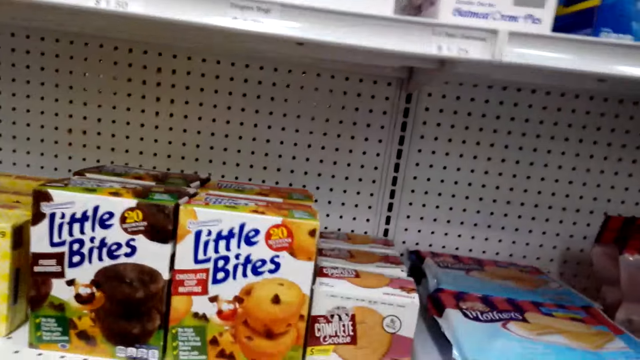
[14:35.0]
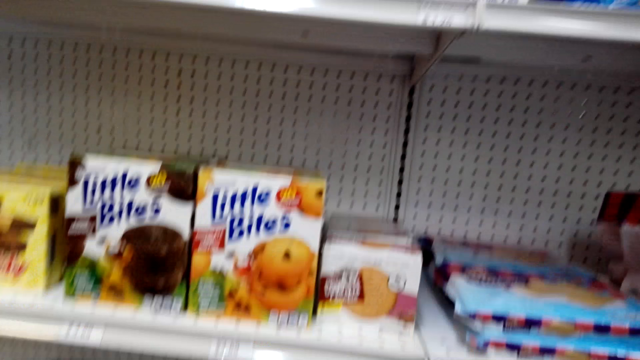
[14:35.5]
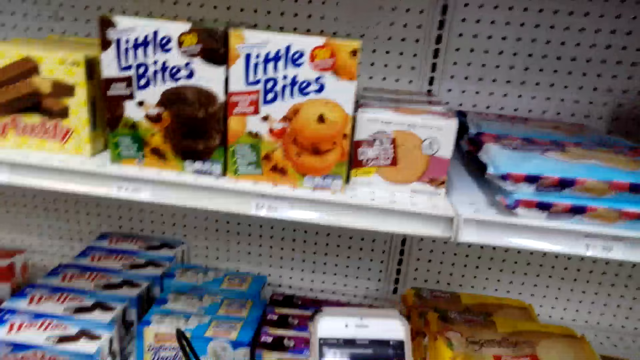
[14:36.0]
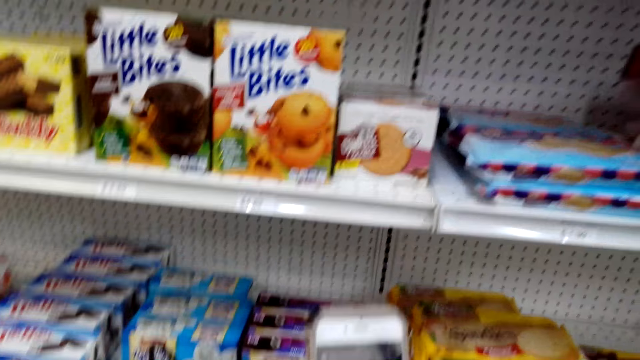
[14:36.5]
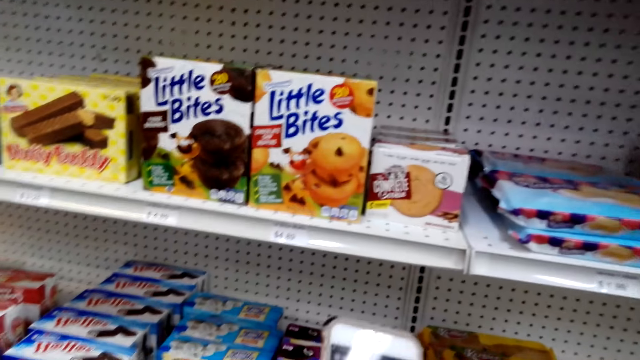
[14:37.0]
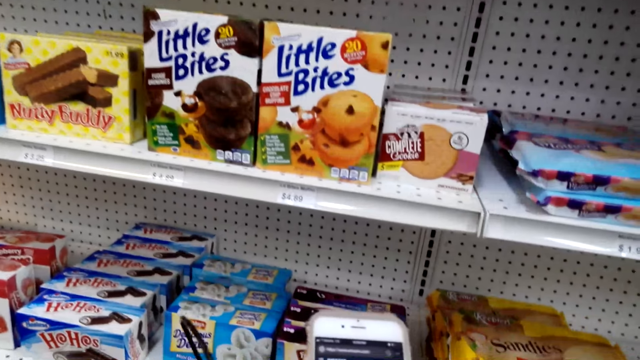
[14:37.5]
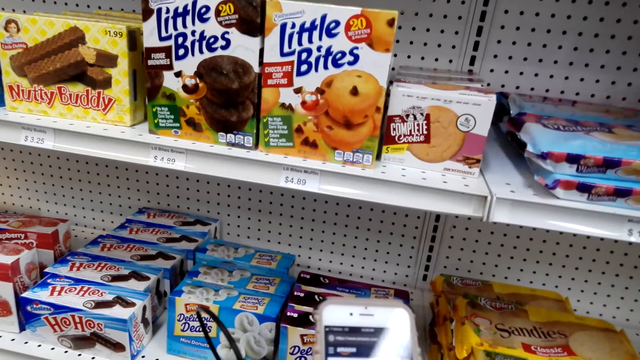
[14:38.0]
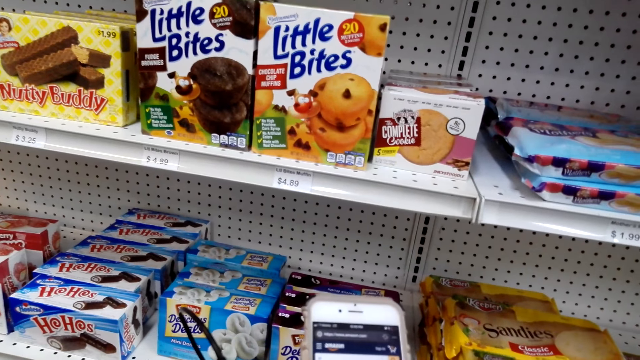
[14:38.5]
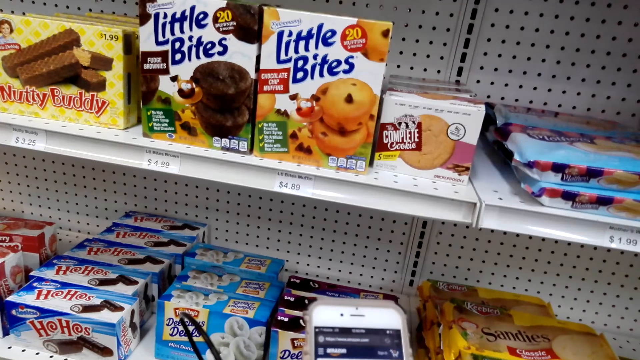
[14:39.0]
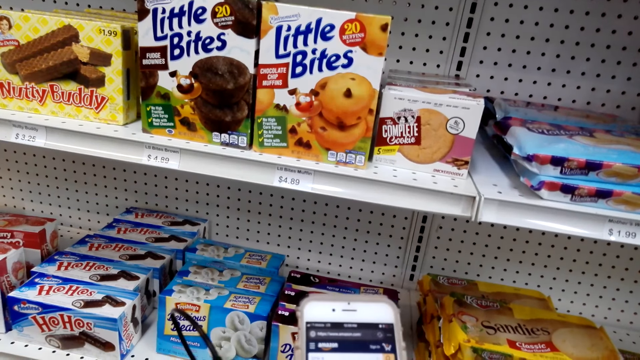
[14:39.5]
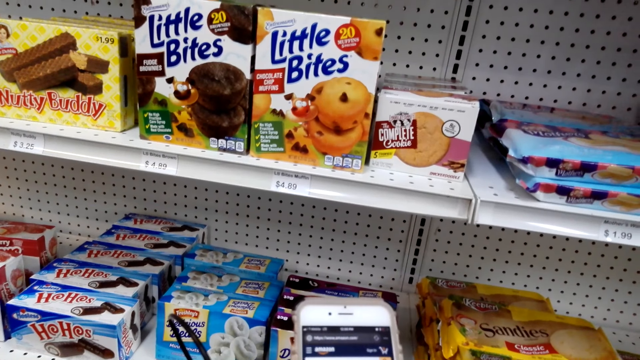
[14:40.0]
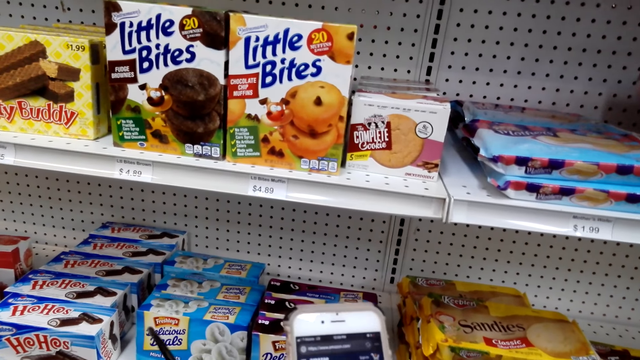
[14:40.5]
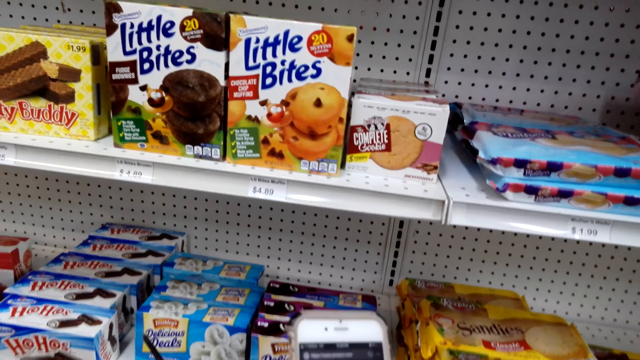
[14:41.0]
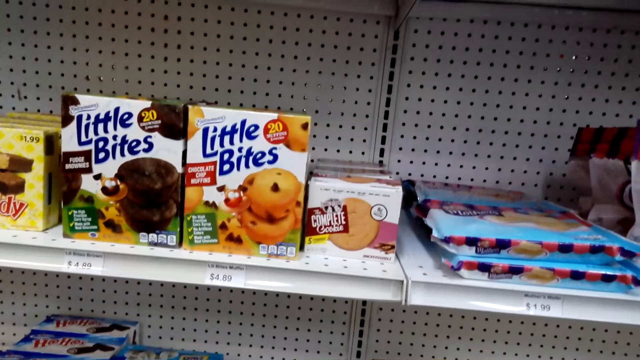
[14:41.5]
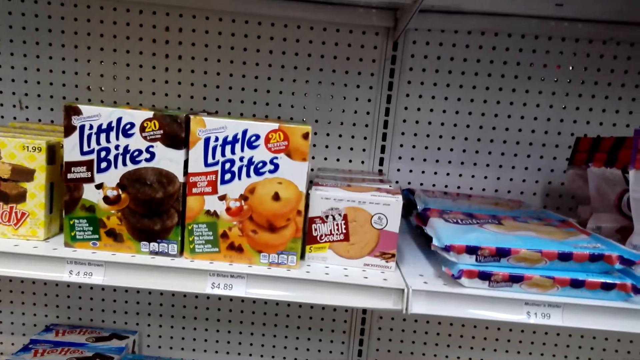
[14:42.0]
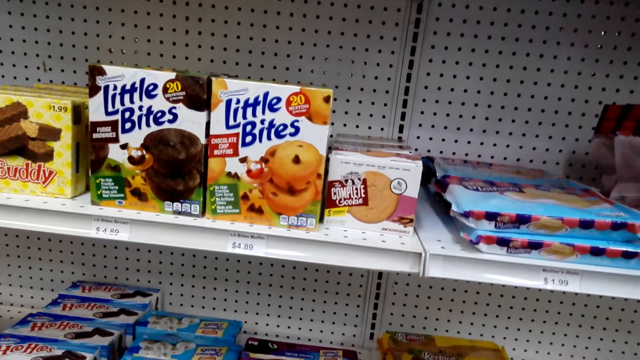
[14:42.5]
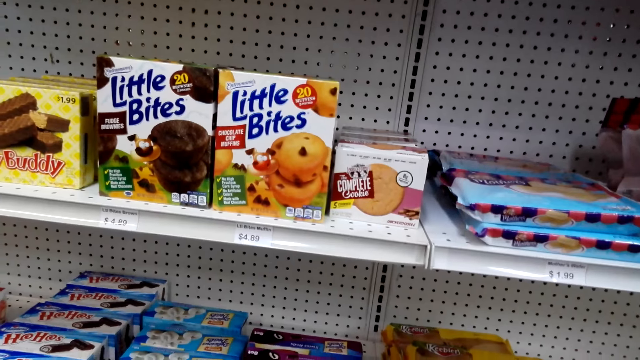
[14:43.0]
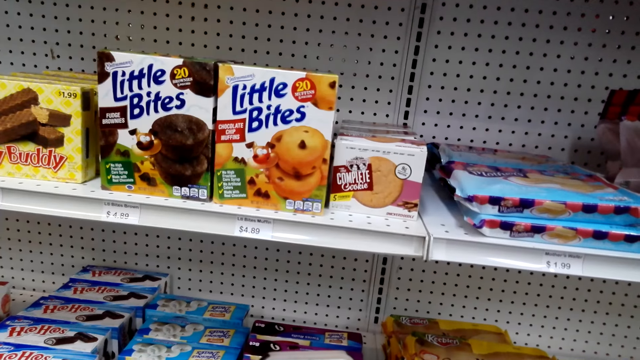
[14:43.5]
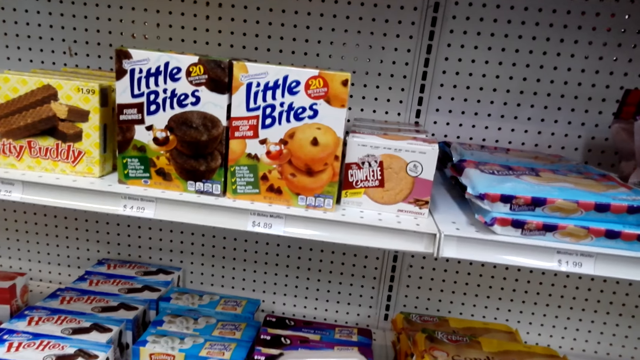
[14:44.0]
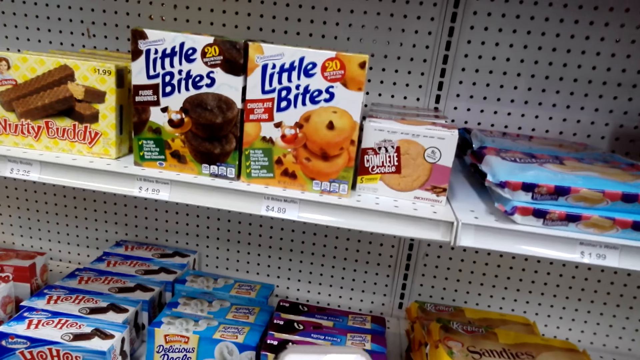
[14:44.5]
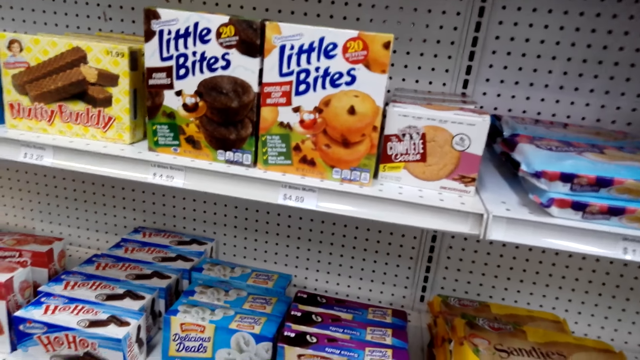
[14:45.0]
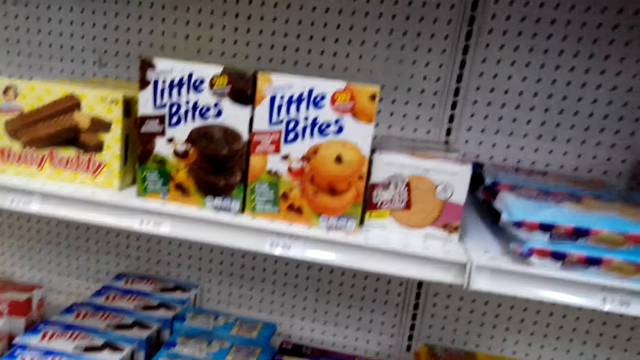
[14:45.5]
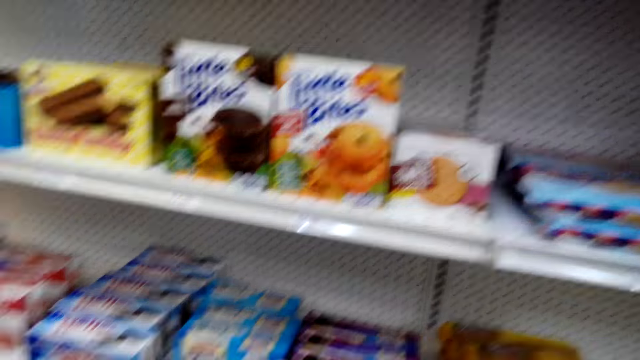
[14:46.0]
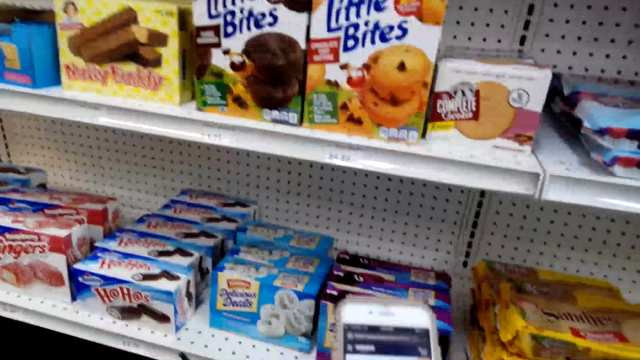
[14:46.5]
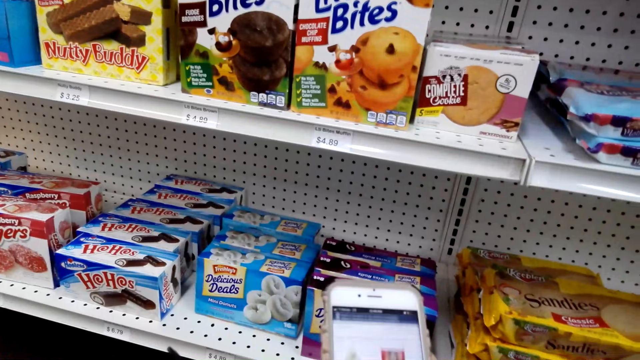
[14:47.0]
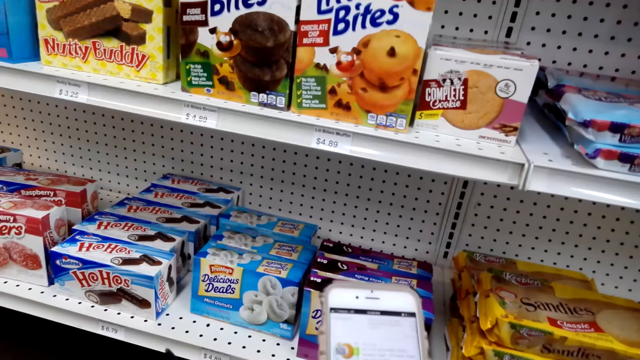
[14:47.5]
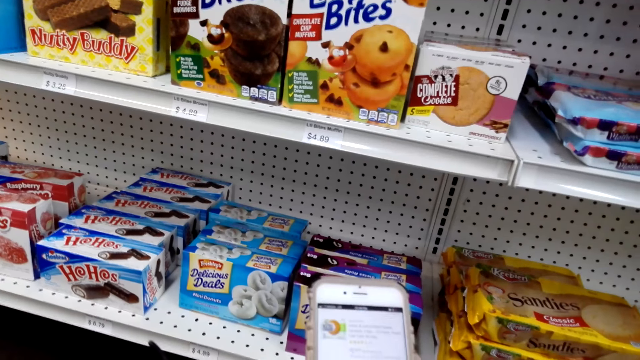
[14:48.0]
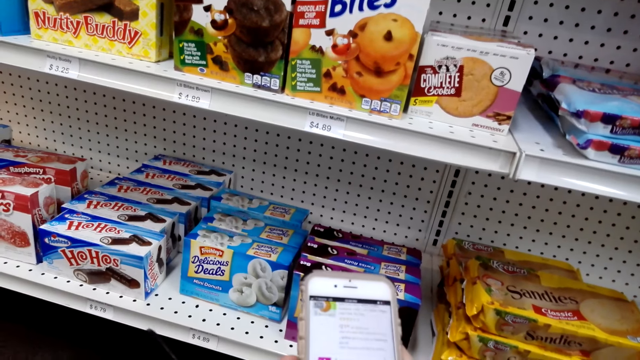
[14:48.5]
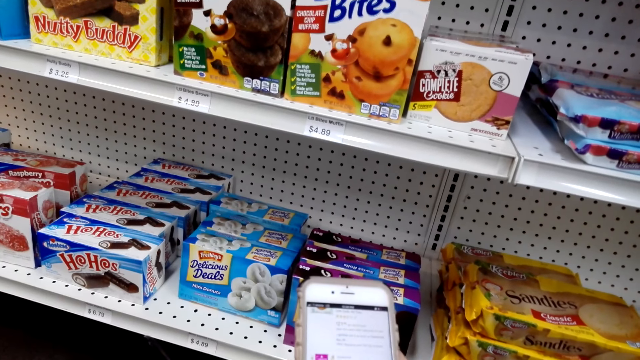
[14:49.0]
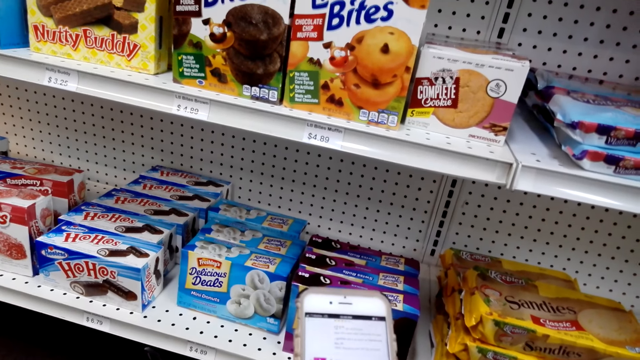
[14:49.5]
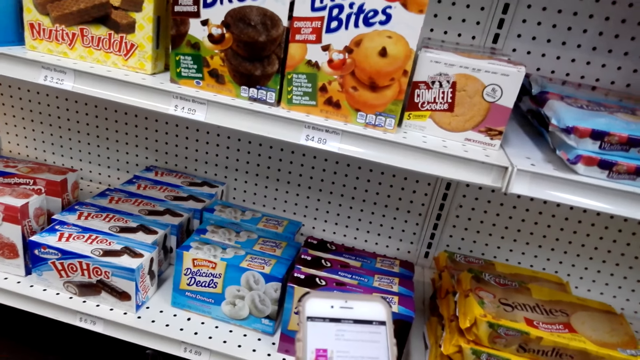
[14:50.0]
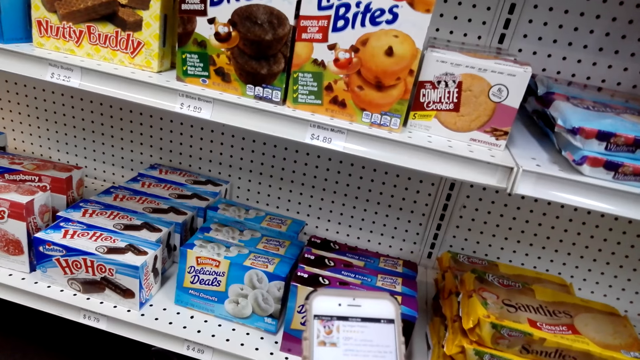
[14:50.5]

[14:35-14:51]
The camera wearer operates a phone in the shop. They scroll the phone.

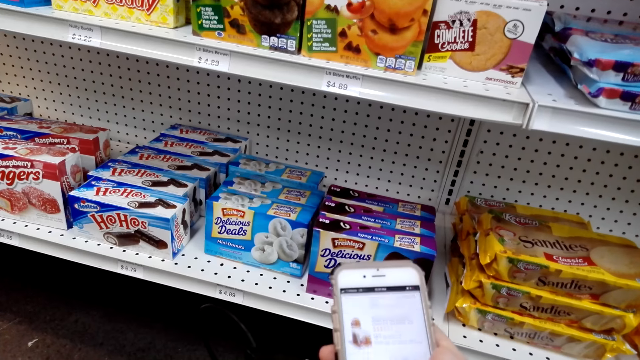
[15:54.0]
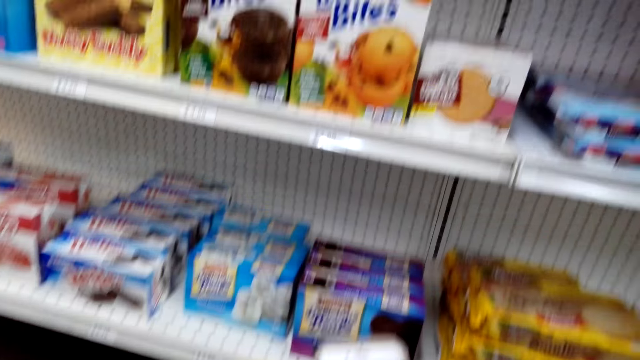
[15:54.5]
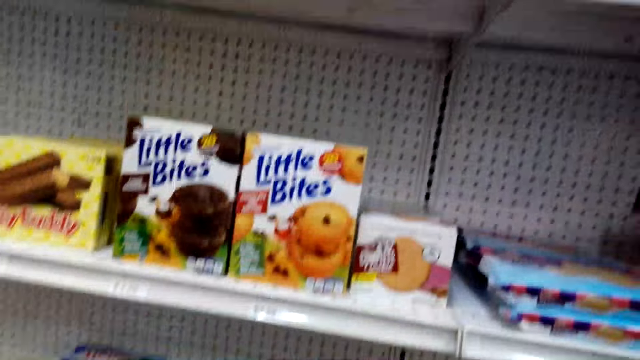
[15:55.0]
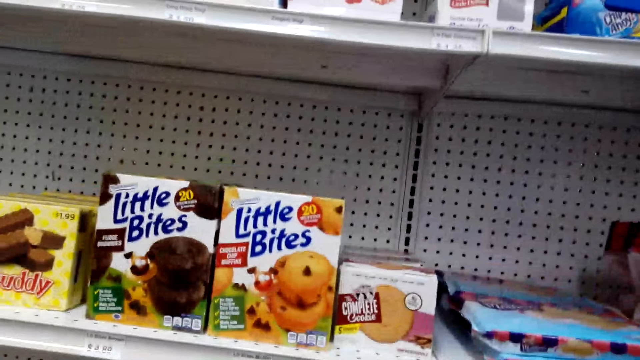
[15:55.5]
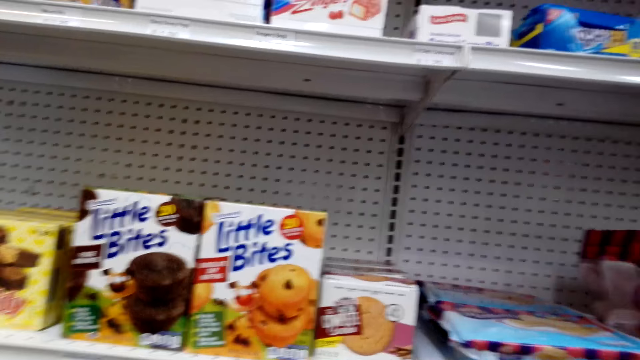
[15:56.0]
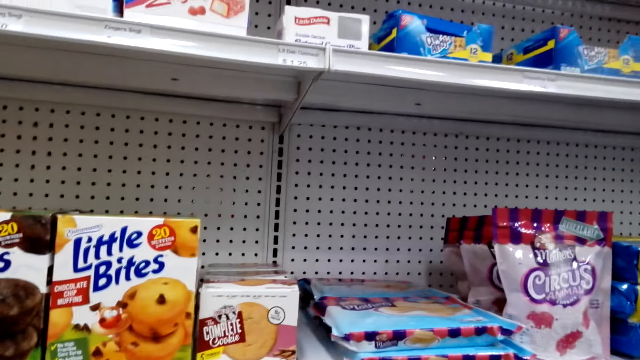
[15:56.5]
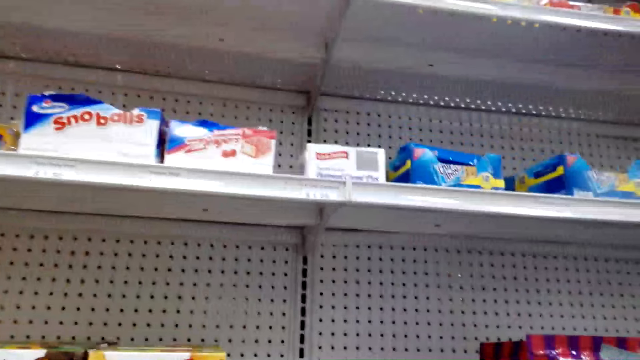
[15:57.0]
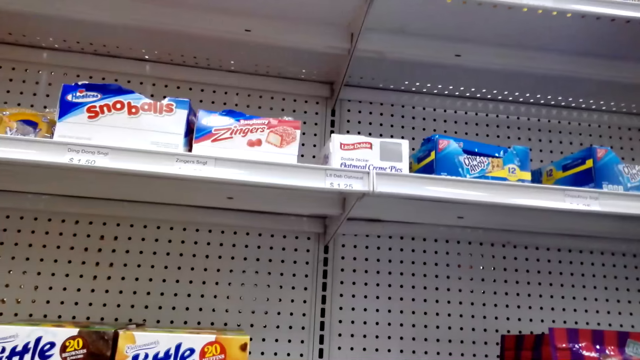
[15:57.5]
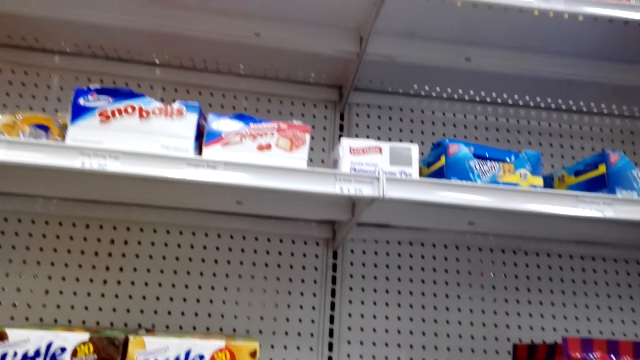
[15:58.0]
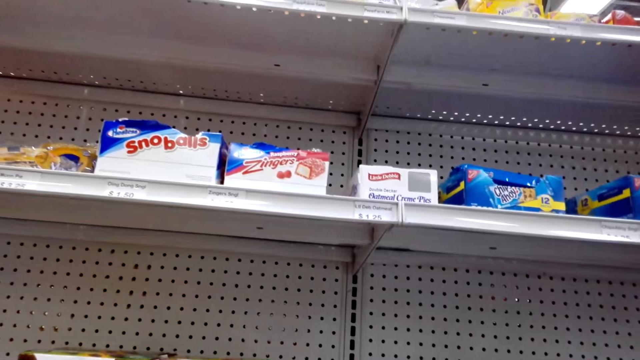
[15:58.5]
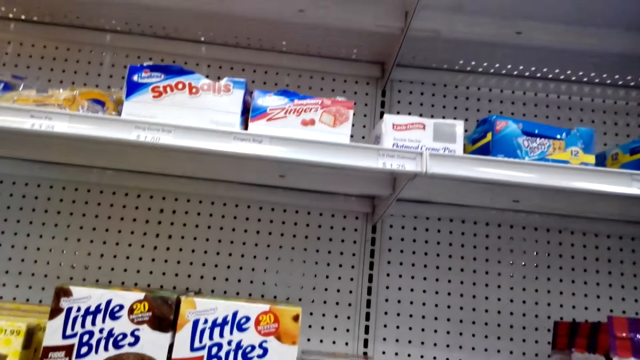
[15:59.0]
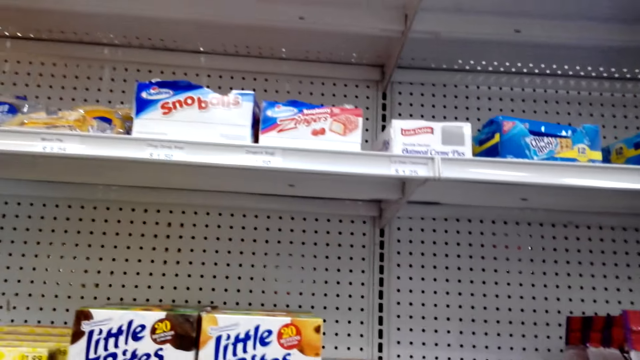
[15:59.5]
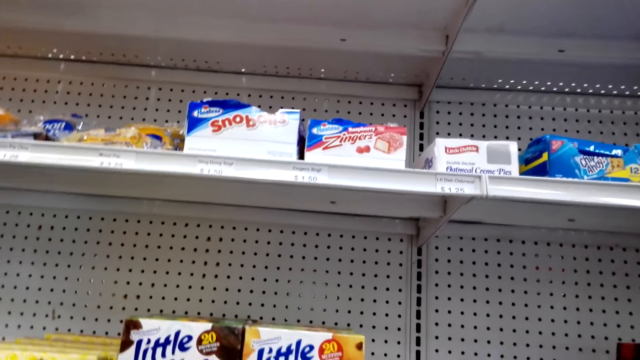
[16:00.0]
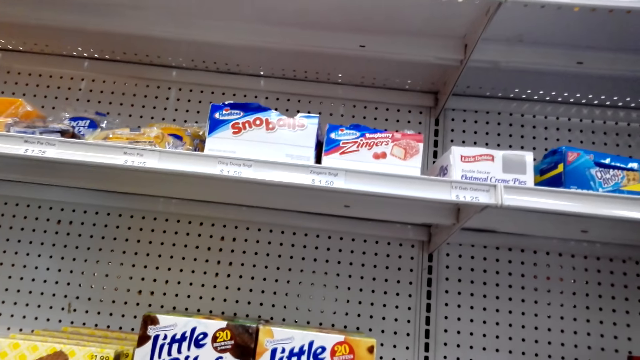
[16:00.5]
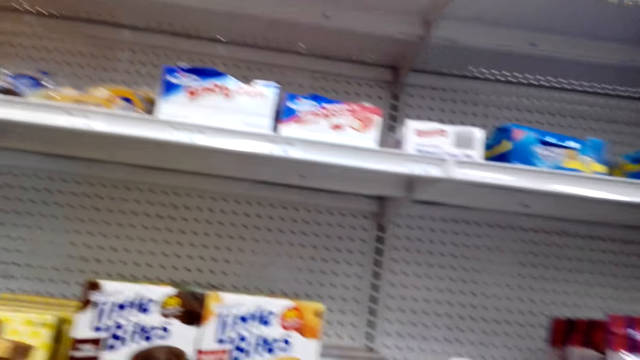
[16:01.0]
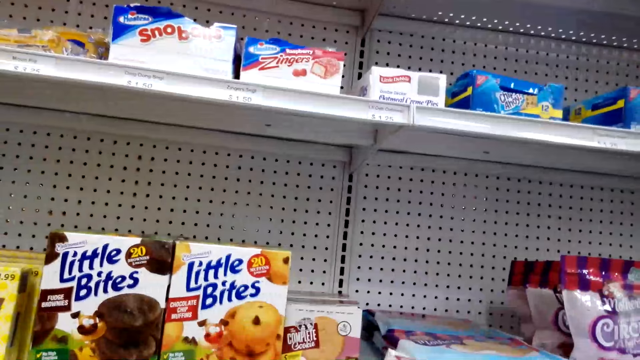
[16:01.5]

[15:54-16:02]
The camera wearer stares around the shop. They look at the shelf.
